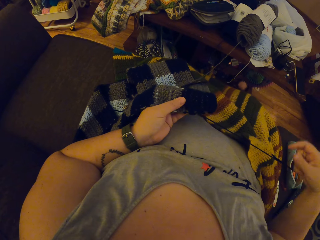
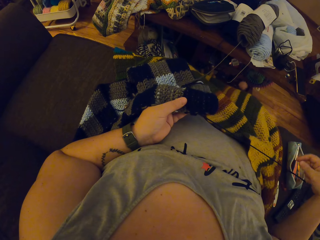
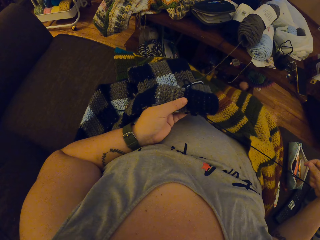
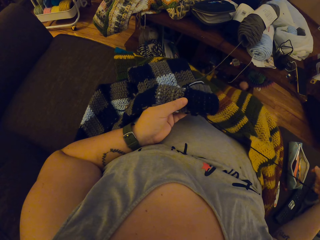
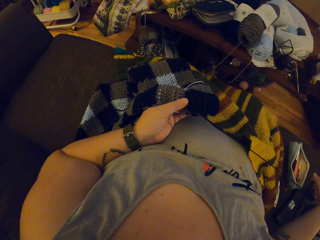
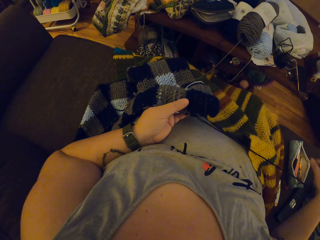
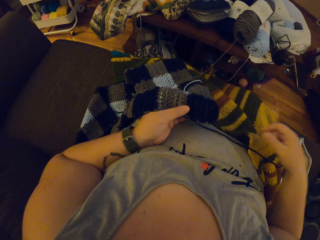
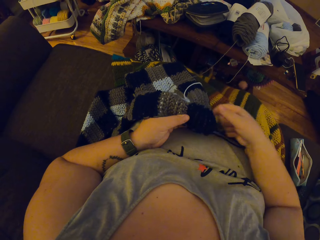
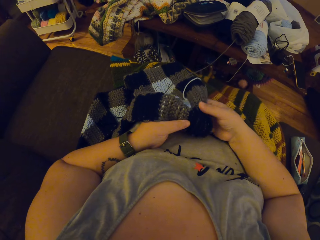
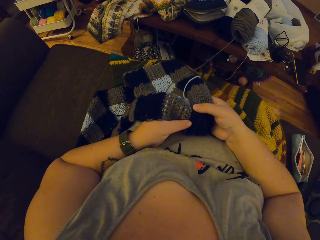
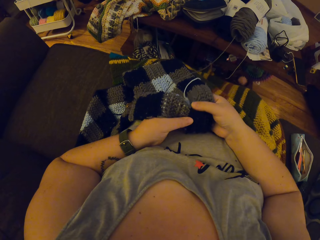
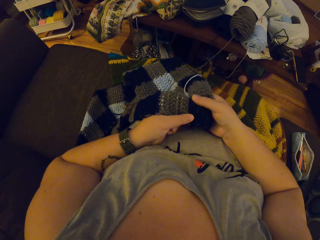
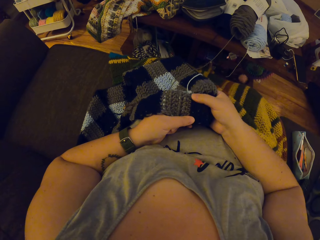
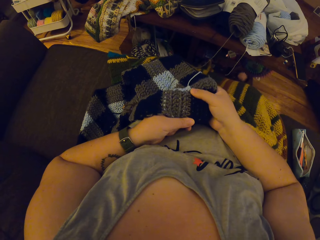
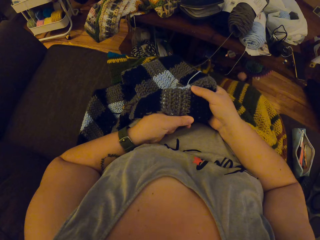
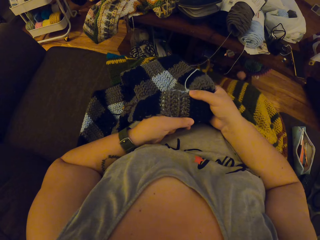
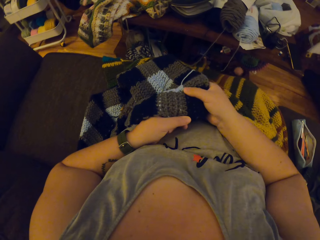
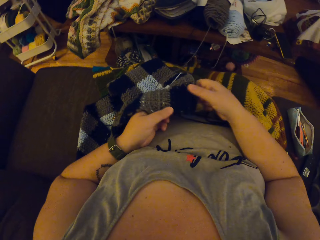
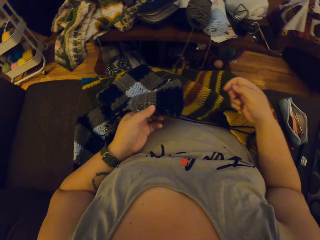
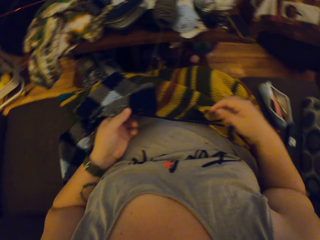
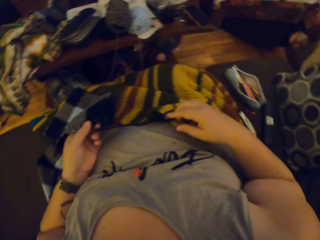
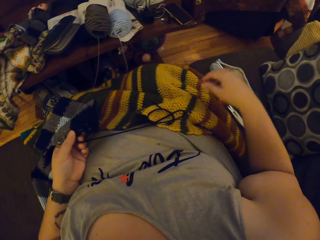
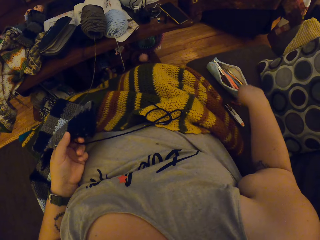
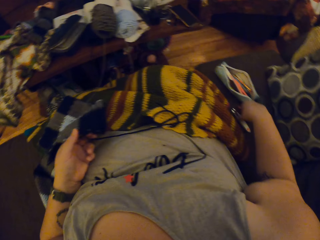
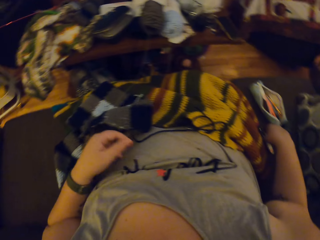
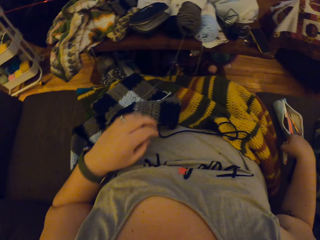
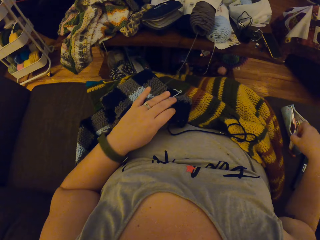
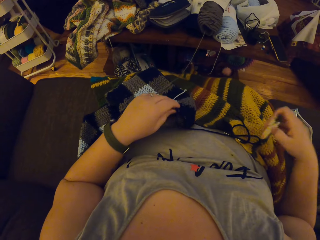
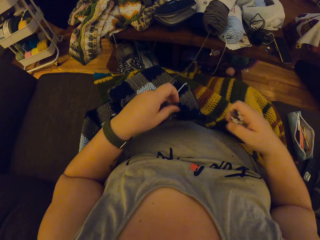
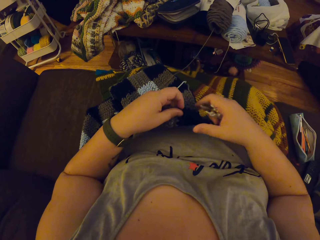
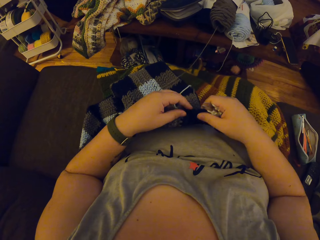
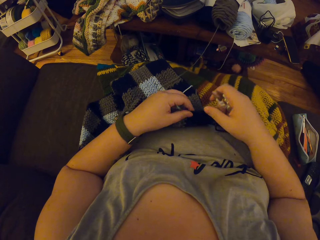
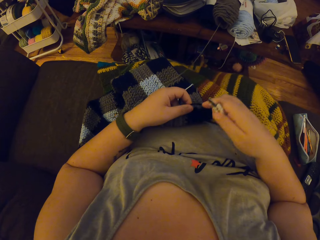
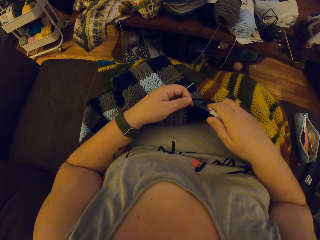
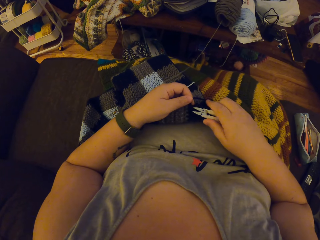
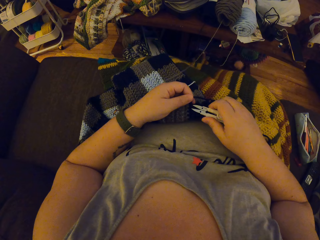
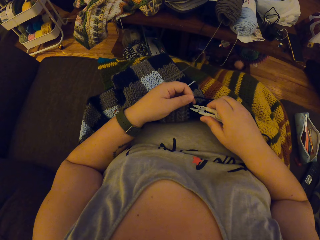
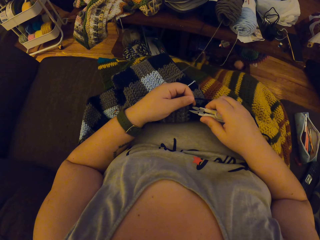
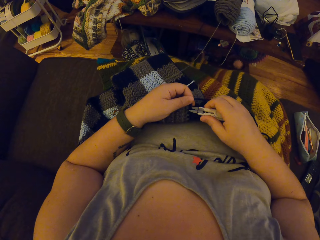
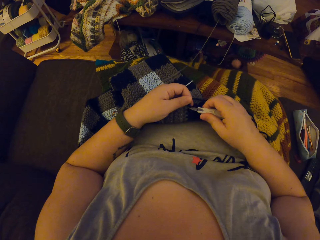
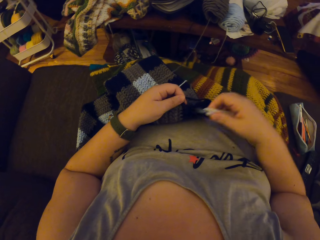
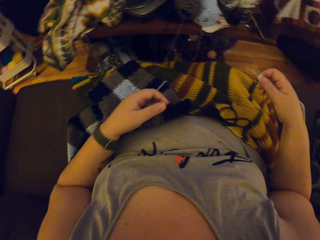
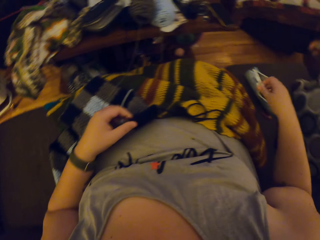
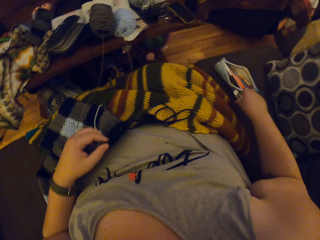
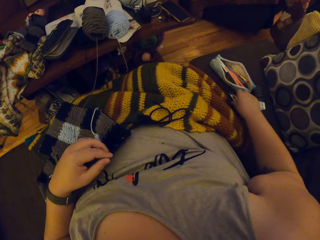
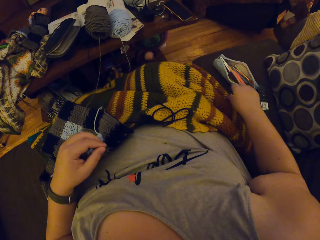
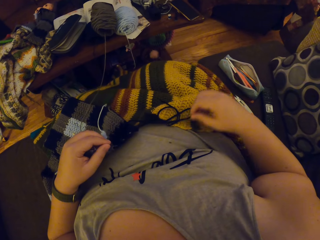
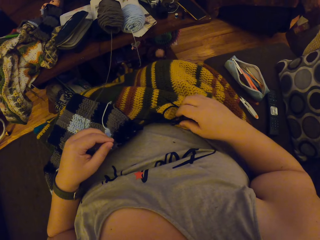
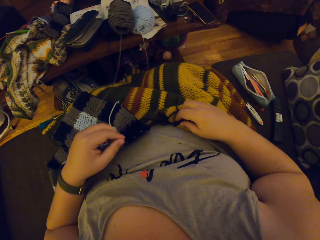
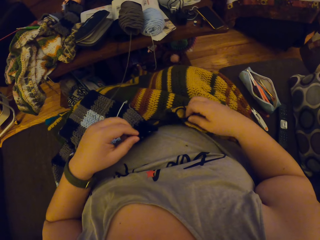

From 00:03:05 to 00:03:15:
The camera wearer drops the needle on her belly. She adjusts the crochet with her hand. She removes her right hand on the crochet. She picks up the pair of scissors on the couch. She cuts the yarn on the crochet with the pair of scissors. She drops the pair of scissors on the couch.

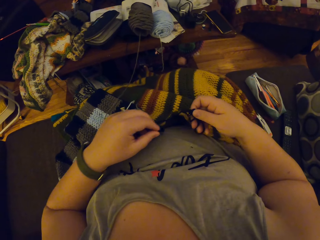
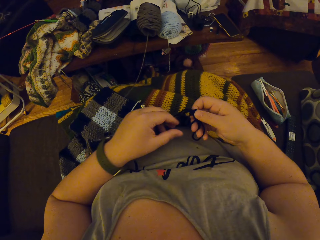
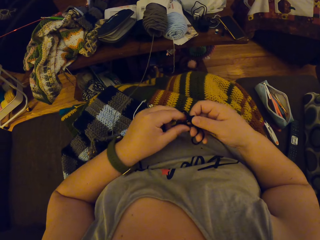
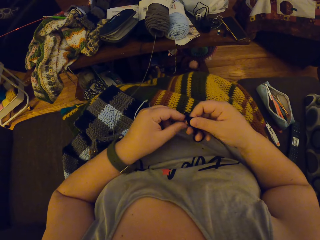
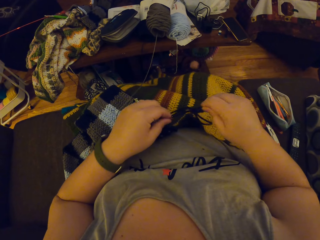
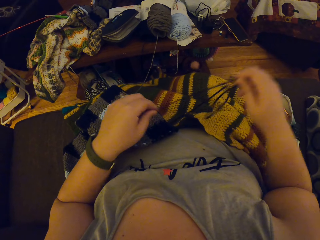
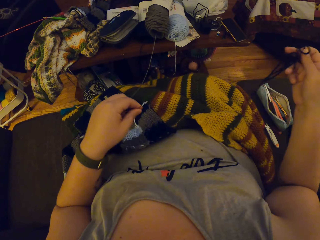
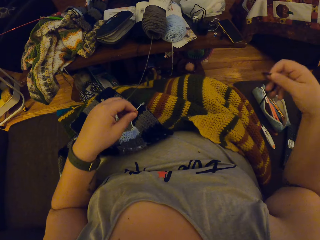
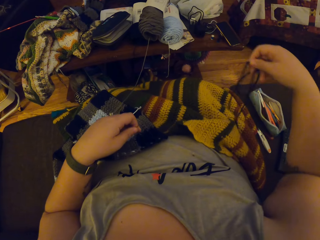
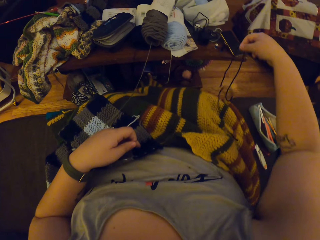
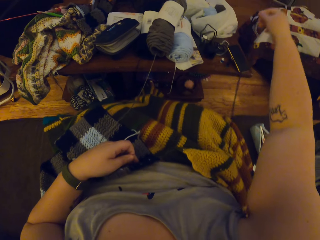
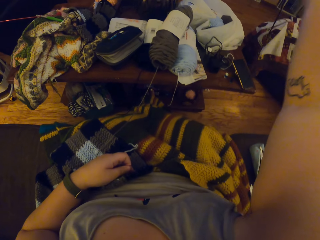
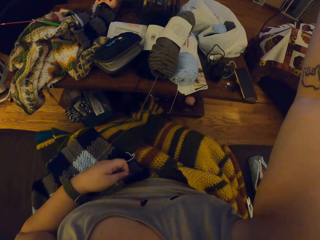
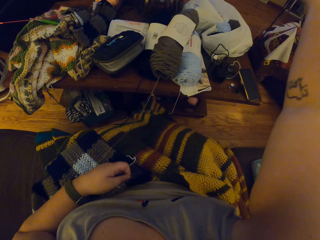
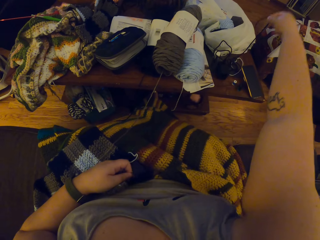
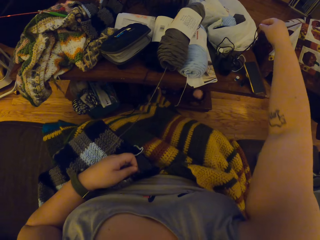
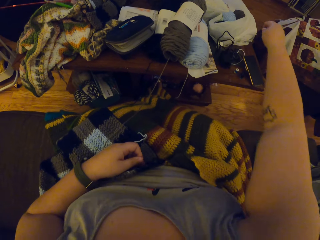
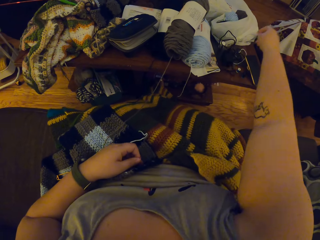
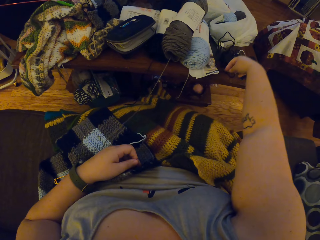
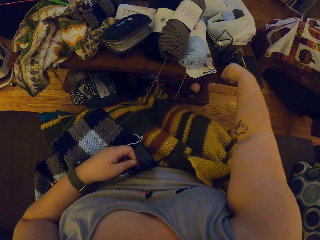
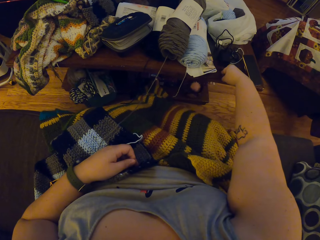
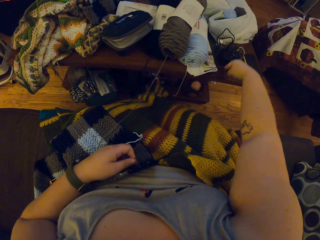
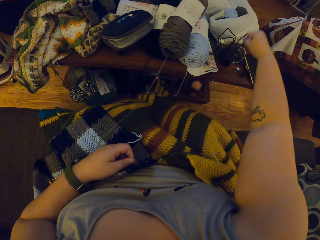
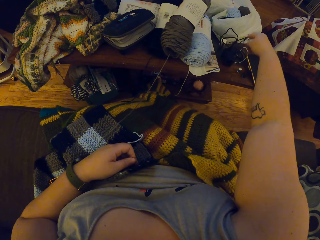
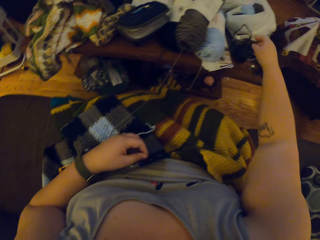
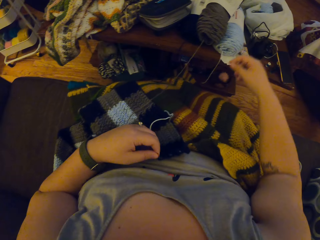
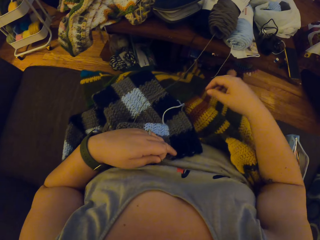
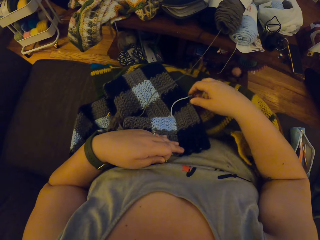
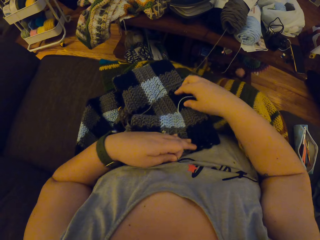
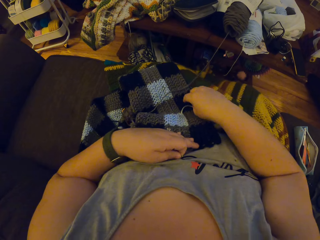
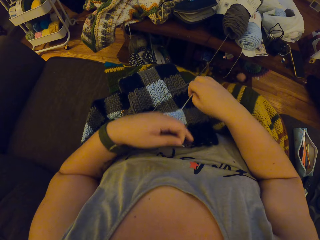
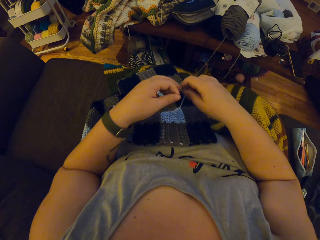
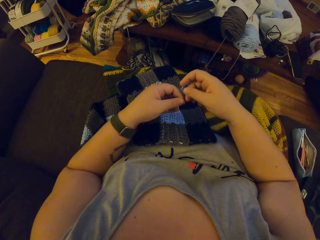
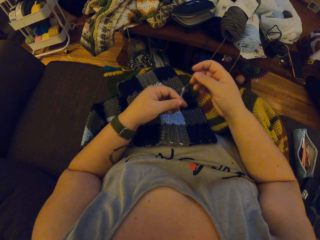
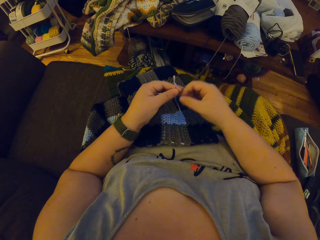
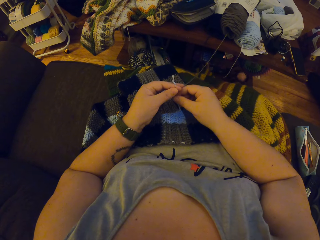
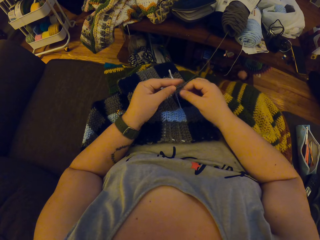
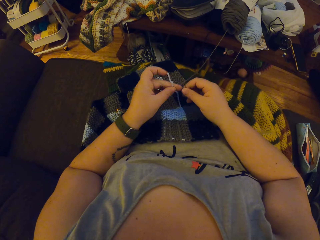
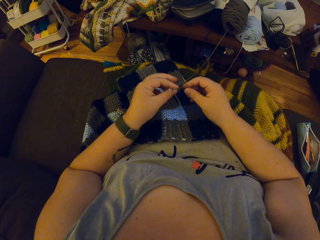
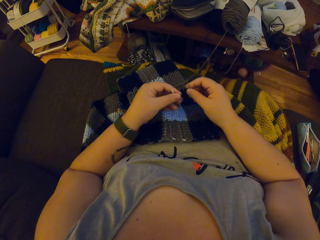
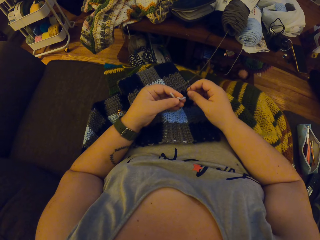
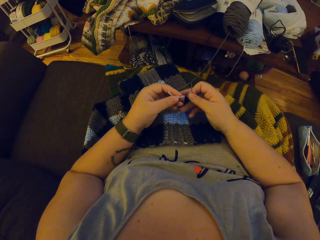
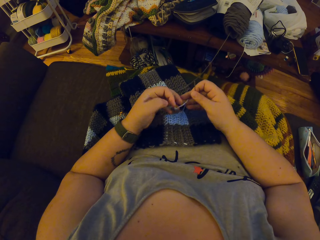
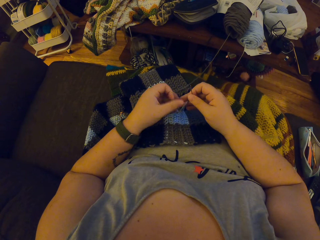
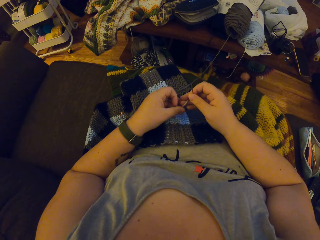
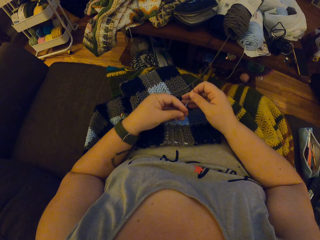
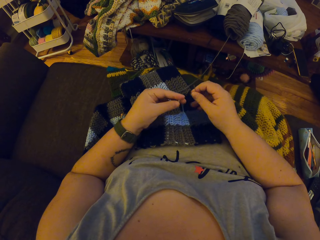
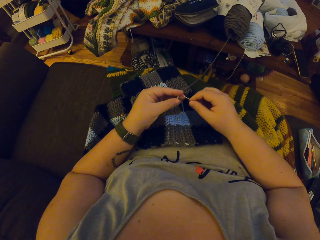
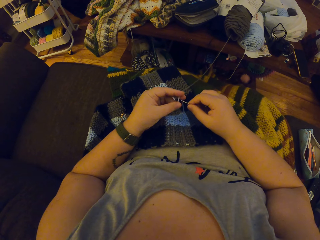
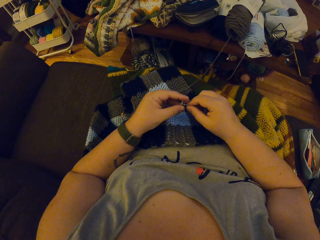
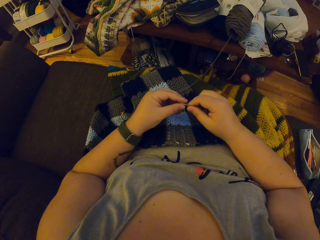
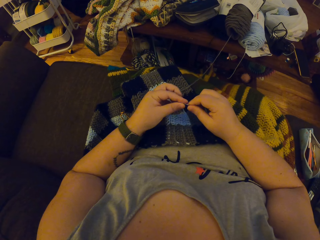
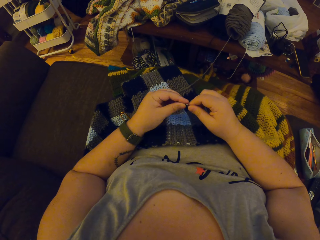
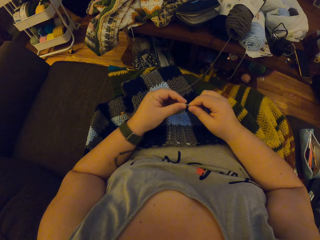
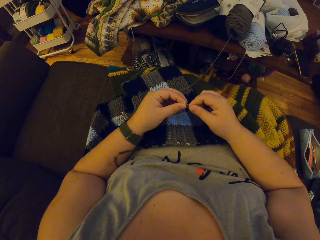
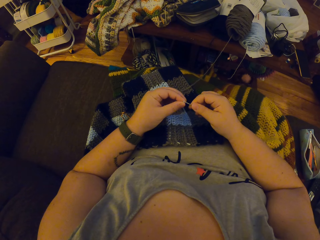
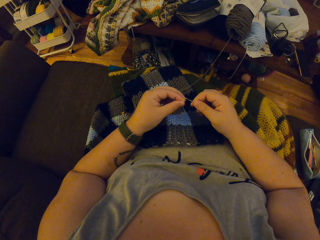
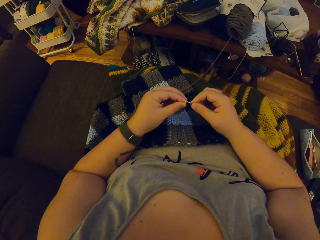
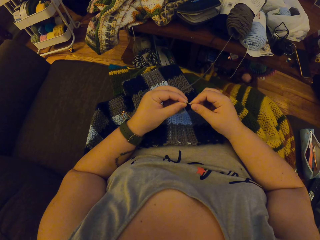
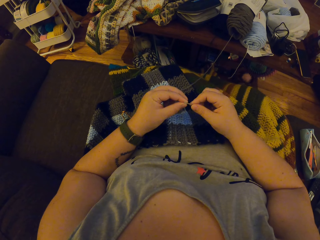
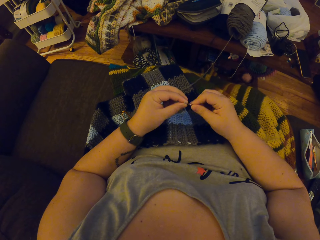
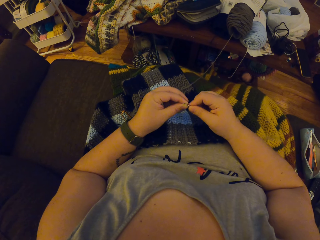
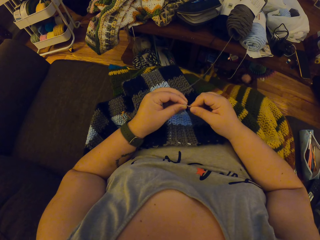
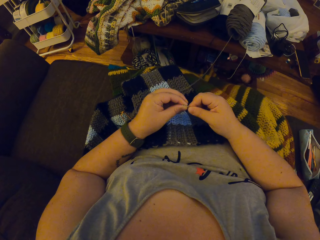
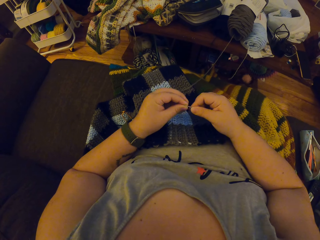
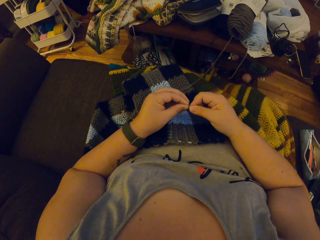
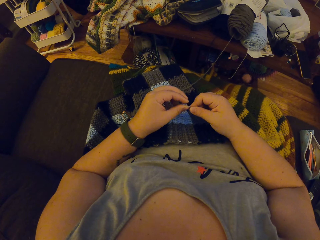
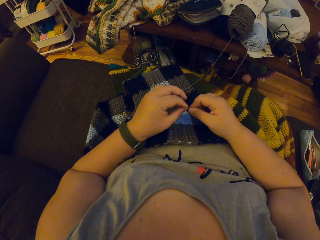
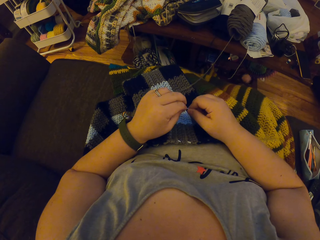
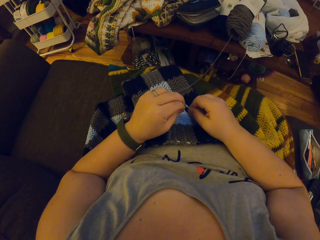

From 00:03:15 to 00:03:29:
The camera wearer picks up the yarn on her belly. She touches the yarn with her left hand. She removes her left hand on the yarn. She drops the yarn on the table. She picks up the yarn on the table. She drops the yarn on the table. She picks up the yarn on the crochet. She puts the yarn through the needle hole.
